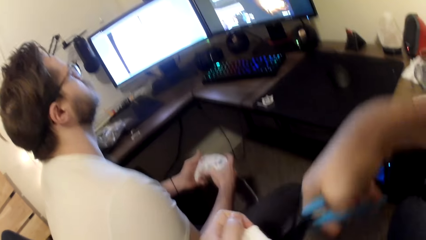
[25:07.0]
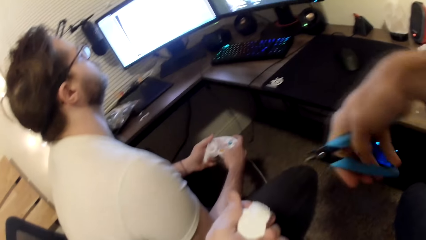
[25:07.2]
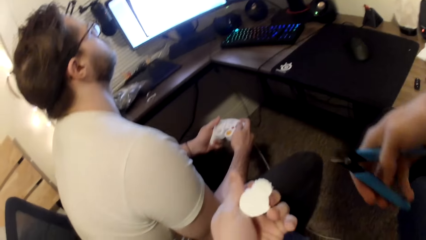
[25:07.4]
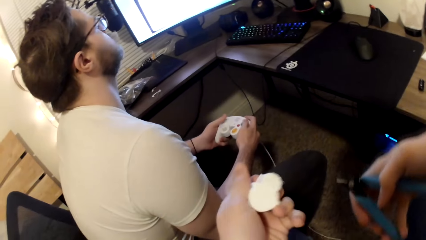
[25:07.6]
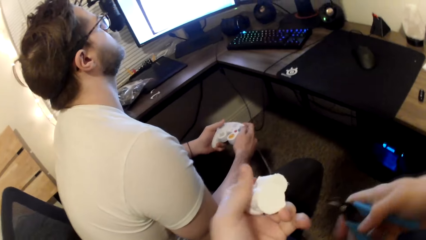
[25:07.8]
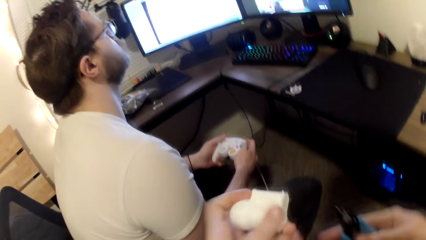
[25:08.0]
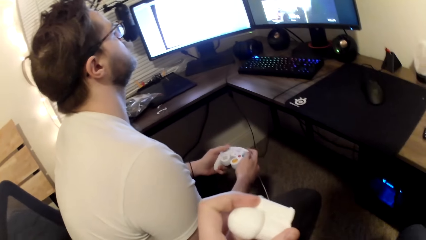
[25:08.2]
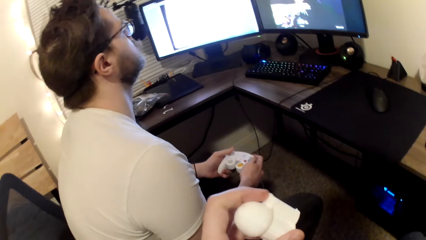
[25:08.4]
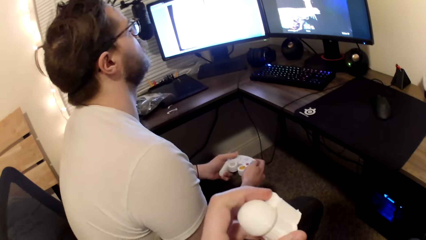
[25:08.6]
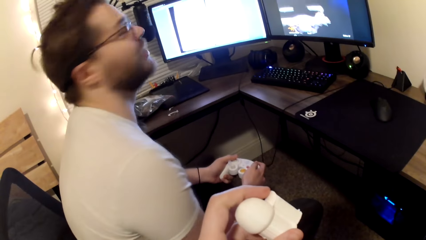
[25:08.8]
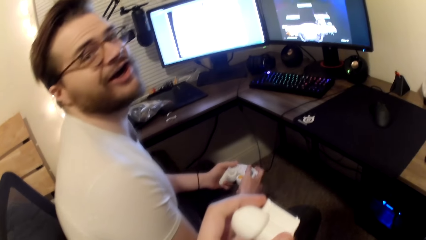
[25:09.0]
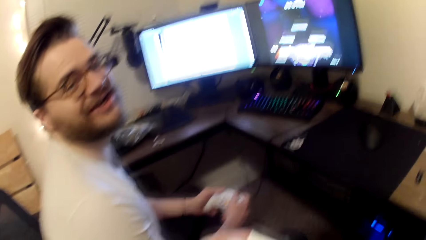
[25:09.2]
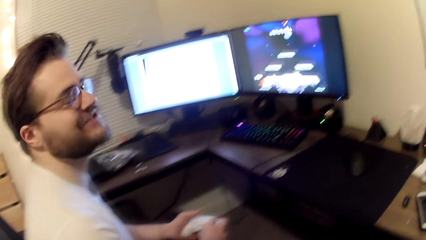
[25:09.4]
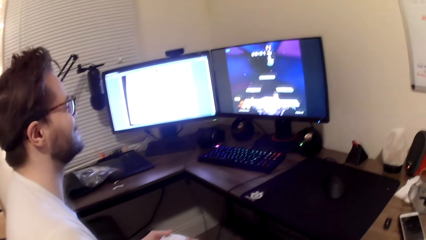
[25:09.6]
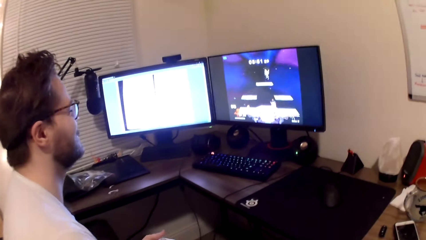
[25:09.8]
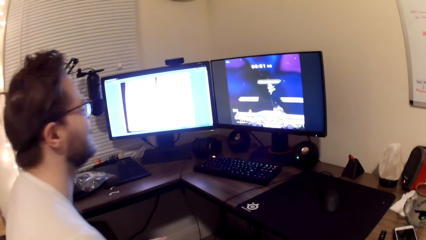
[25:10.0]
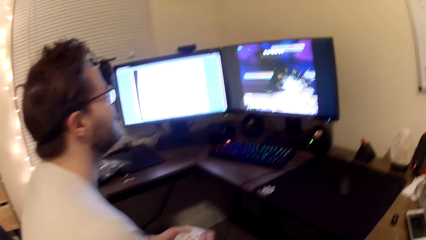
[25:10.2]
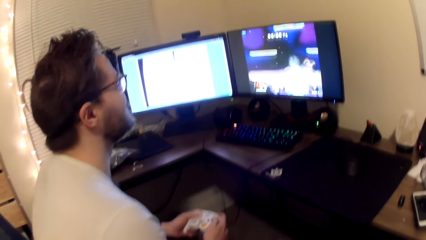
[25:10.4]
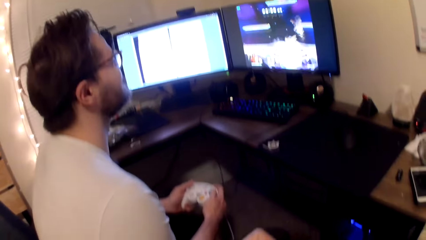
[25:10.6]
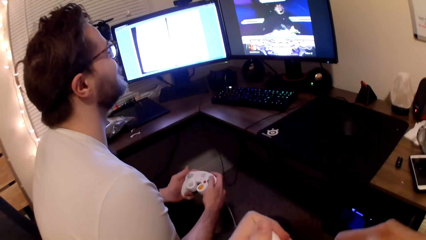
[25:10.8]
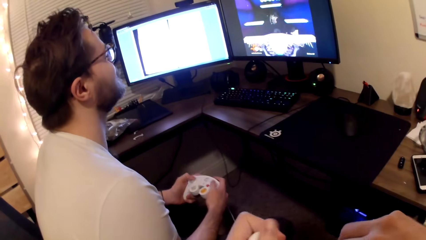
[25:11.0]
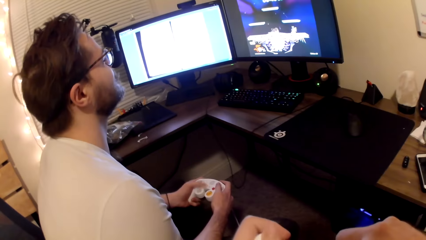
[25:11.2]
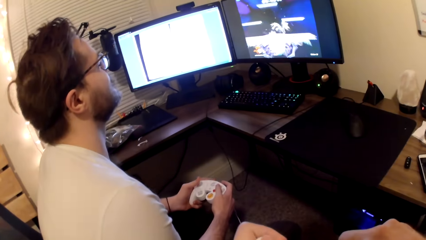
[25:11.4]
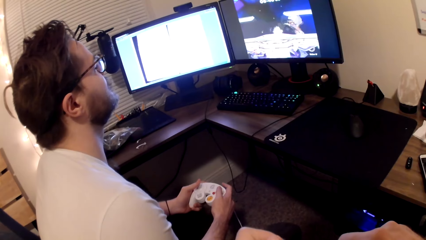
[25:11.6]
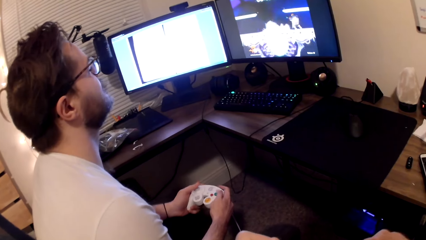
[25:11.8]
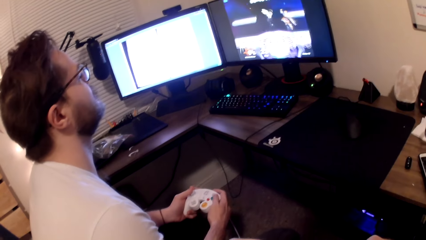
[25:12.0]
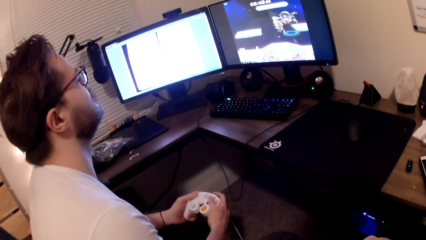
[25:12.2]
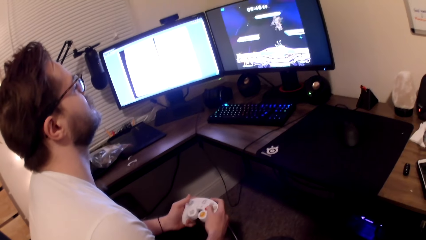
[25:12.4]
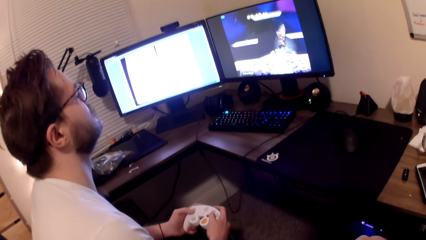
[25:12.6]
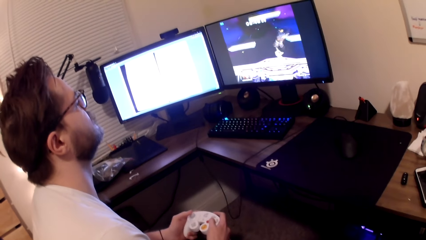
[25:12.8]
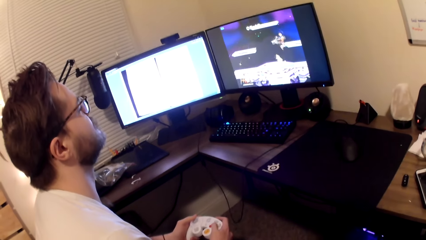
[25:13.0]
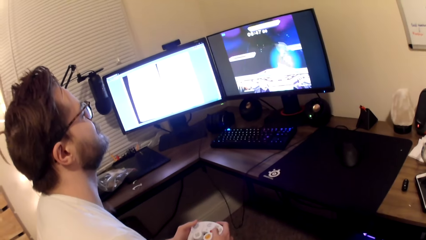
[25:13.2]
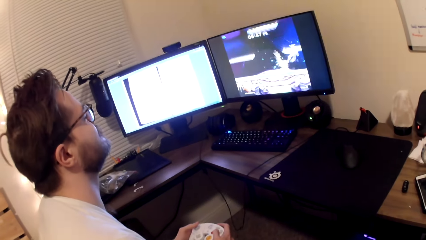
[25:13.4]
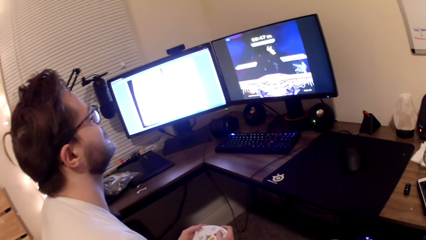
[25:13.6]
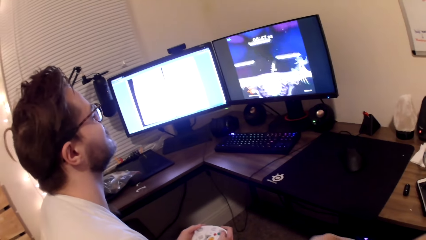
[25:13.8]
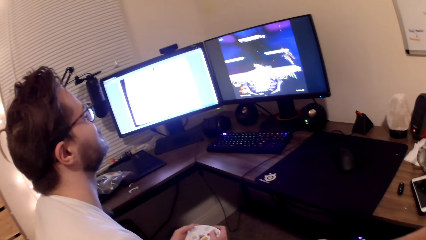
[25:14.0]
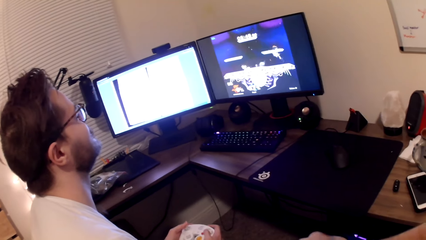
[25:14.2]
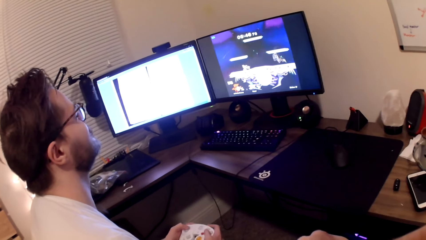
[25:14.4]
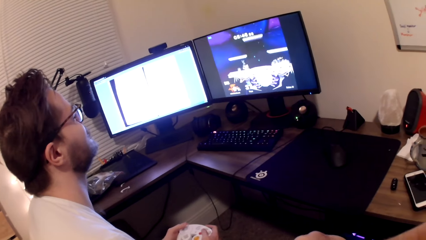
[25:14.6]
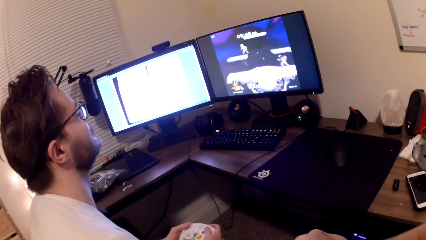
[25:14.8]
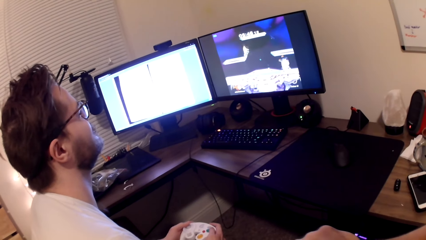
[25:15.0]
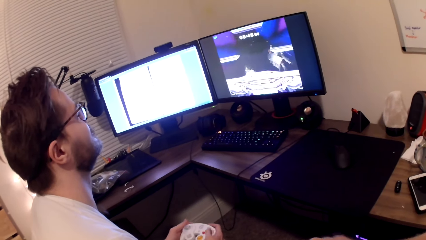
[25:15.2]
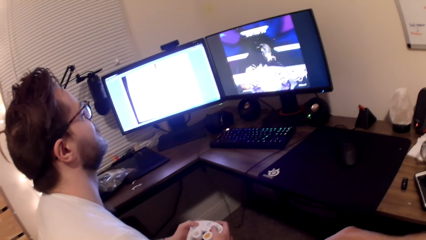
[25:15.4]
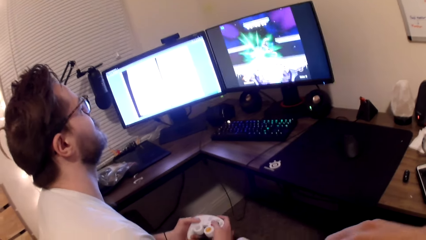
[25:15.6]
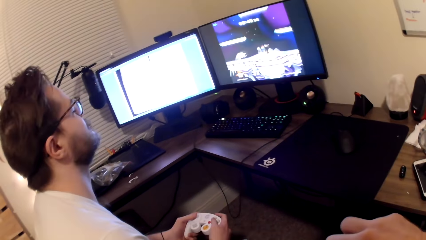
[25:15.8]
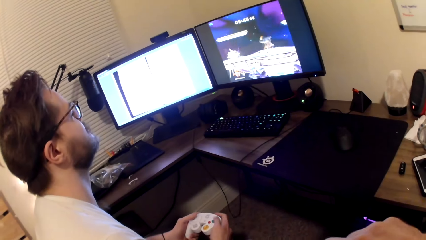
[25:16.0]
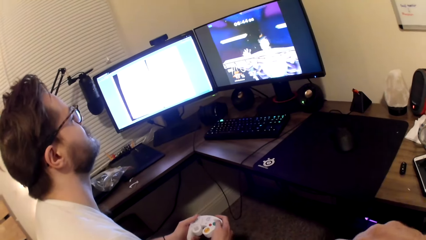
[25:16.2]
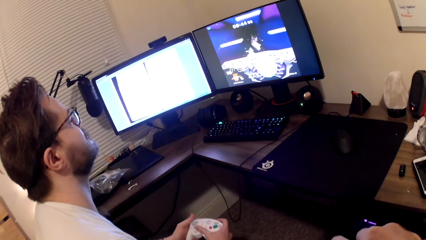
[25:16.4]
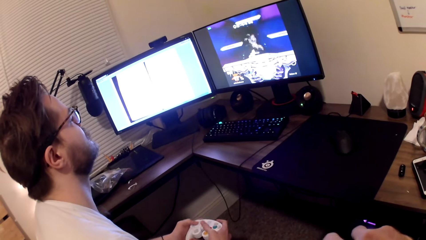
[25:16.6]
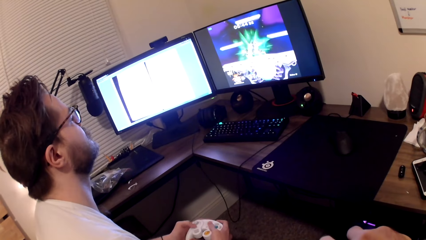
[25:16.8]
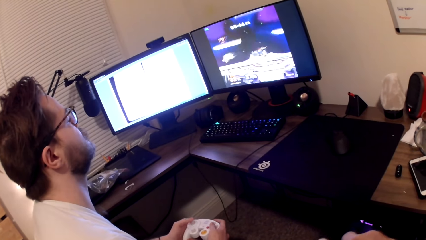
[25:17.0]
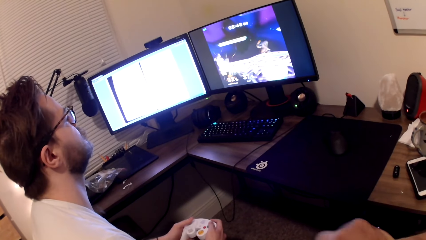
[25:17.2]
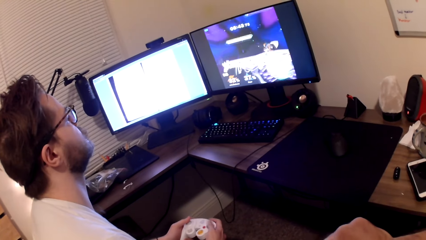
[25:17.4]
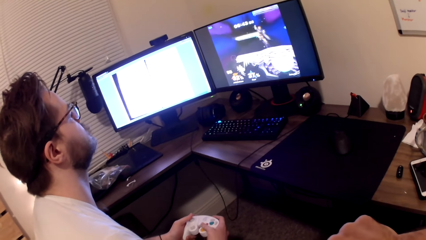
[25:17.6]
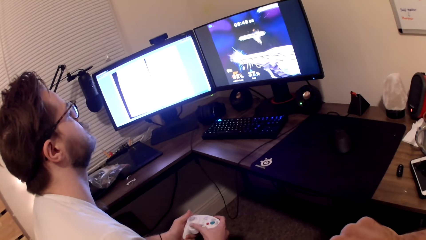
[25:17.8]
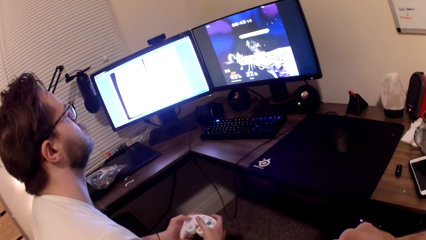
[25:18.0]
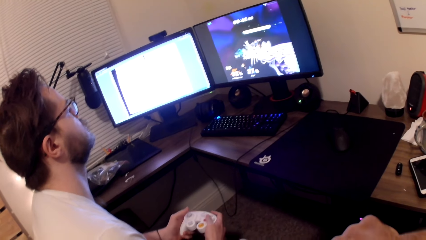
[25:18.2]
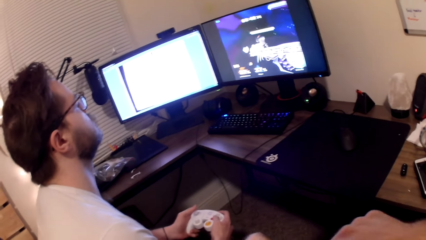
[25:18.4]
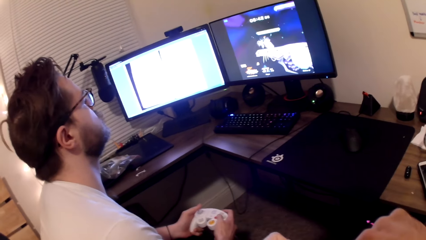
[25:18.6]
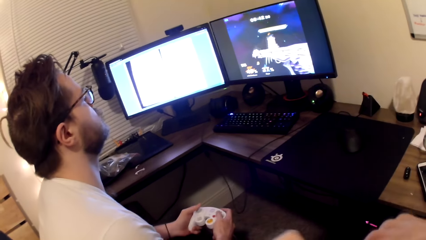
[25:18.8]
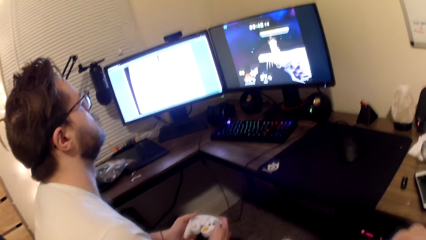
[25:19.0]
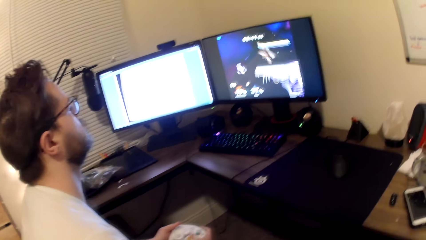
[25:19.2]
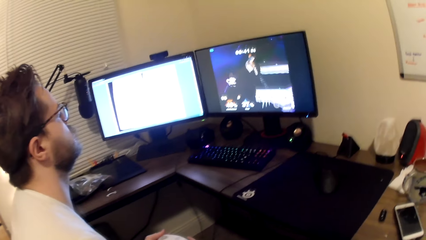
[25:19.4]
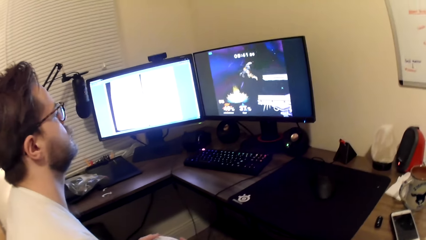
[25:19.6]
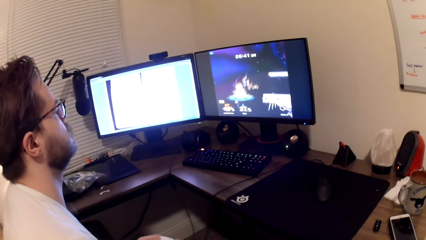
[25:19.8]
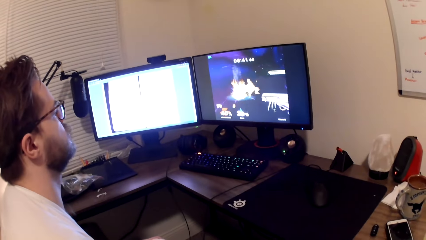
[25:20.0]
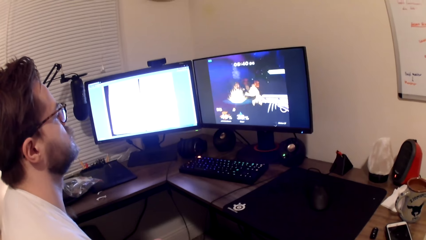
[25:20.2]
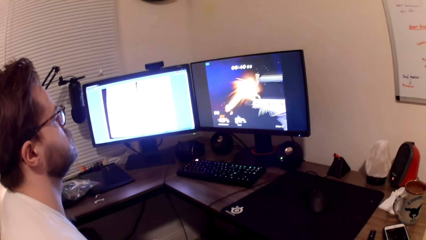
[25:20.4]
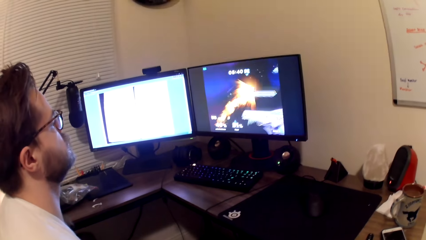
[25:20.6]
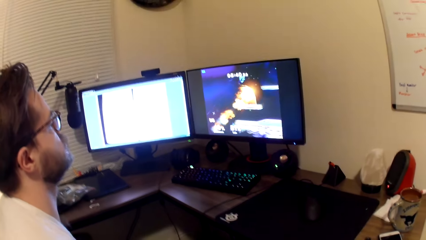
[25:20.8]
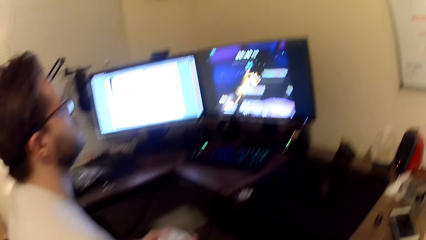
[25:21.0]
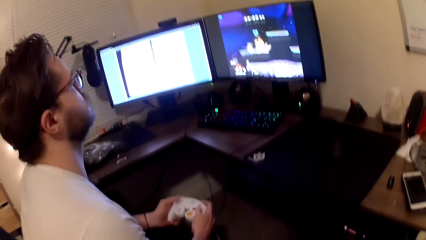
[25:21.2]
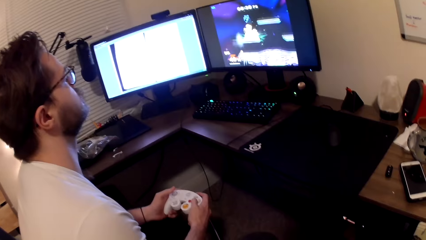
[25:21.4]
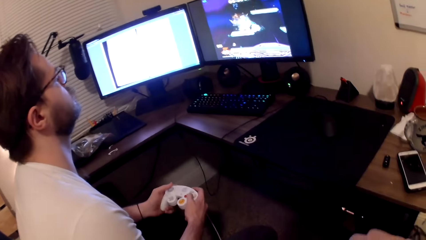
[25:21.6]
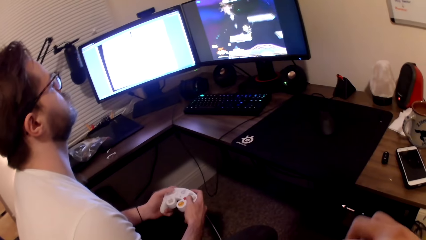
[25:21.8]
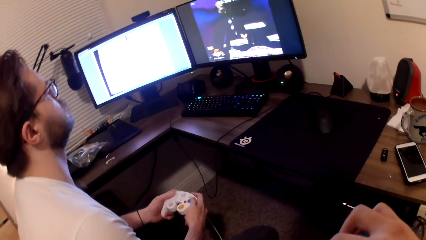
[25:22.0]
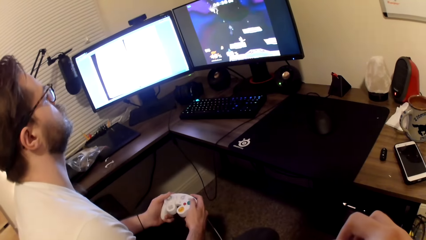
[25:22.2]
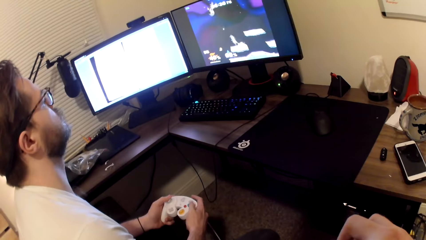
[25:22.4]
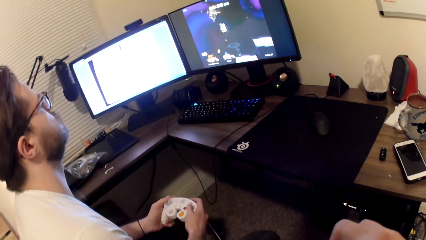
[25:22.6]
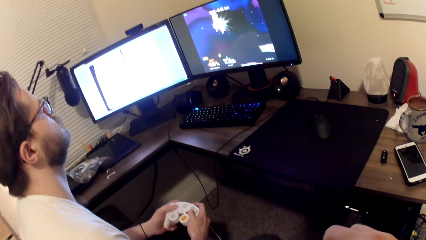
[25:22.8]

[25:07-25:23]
The camera wearer looks at the plastic. A man looks at the camera wearer. The man interacts with the camera wearer. The man looks at the desktop. The camera wearer cuts the plastic with a cutter.
